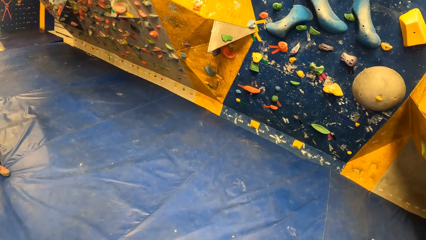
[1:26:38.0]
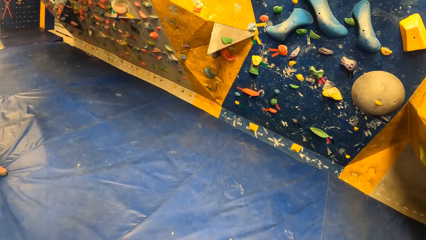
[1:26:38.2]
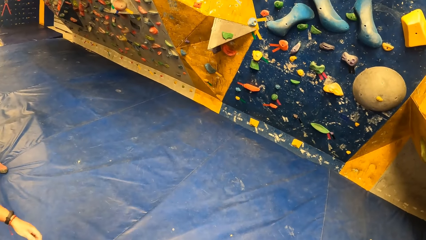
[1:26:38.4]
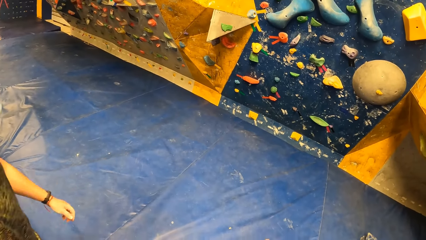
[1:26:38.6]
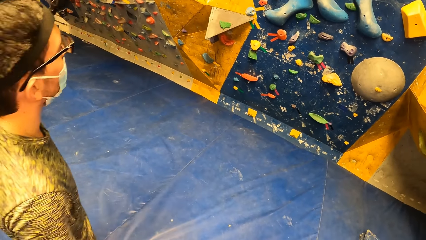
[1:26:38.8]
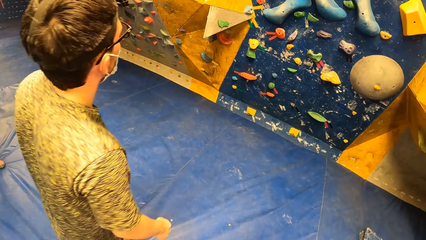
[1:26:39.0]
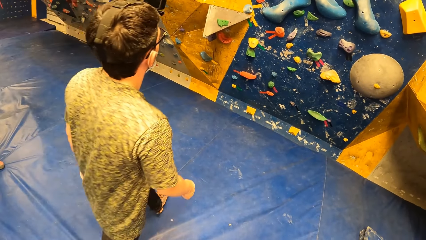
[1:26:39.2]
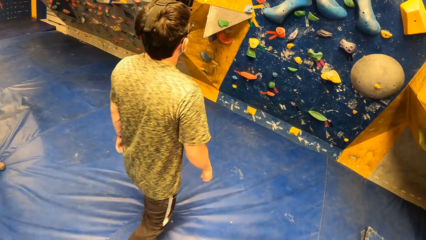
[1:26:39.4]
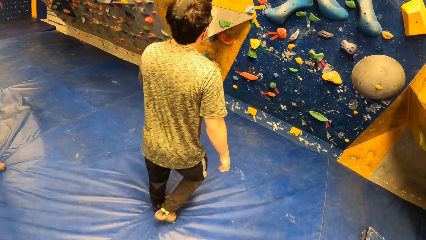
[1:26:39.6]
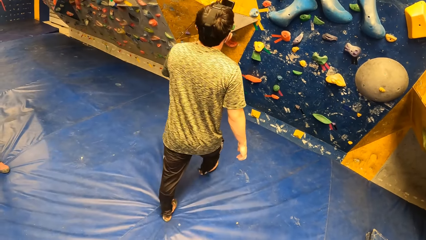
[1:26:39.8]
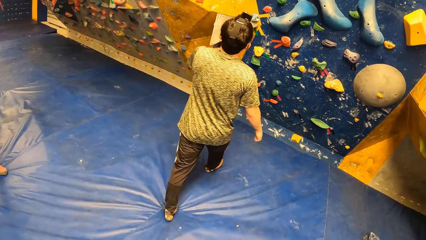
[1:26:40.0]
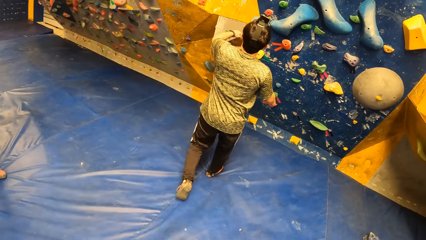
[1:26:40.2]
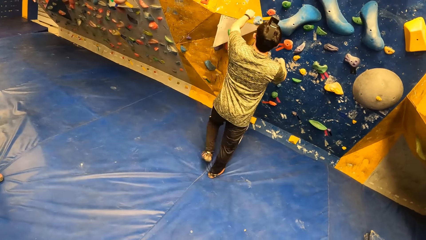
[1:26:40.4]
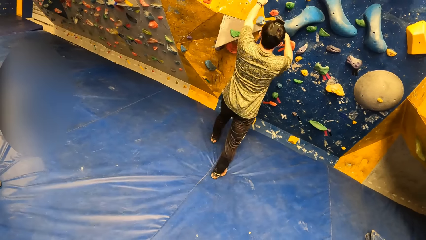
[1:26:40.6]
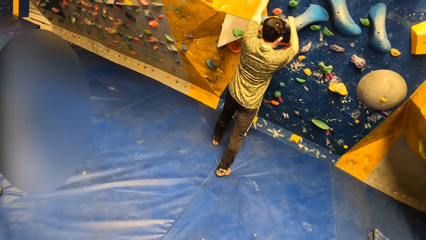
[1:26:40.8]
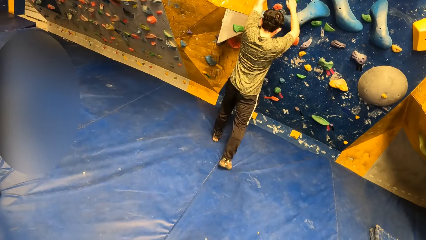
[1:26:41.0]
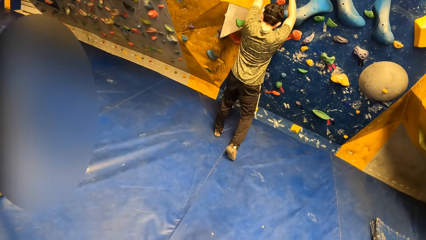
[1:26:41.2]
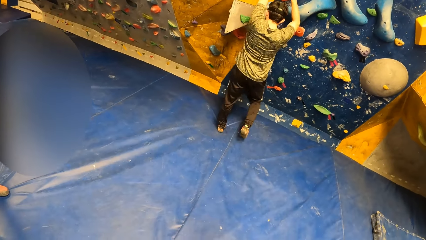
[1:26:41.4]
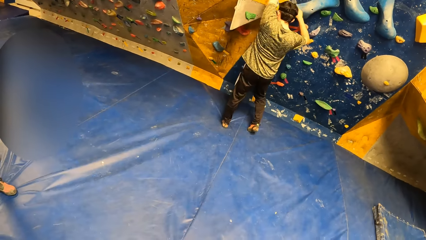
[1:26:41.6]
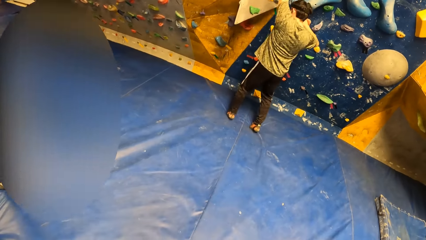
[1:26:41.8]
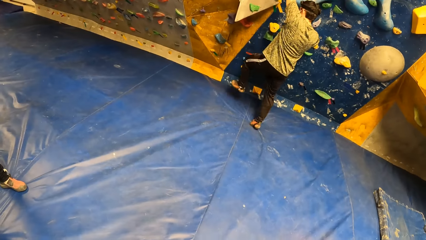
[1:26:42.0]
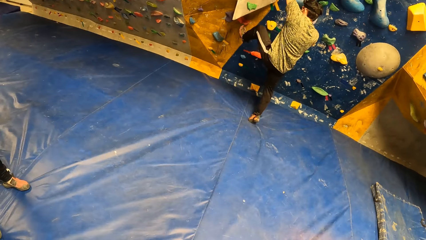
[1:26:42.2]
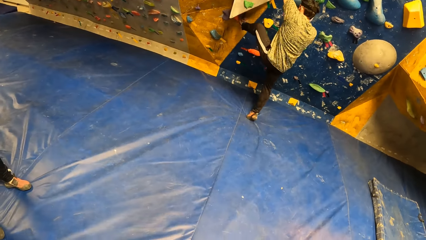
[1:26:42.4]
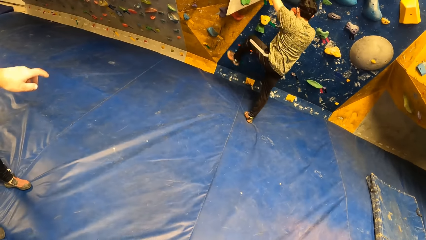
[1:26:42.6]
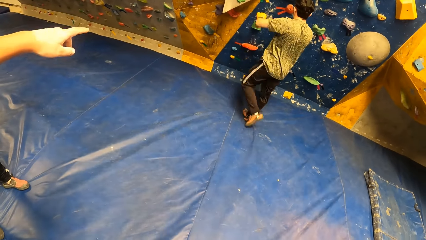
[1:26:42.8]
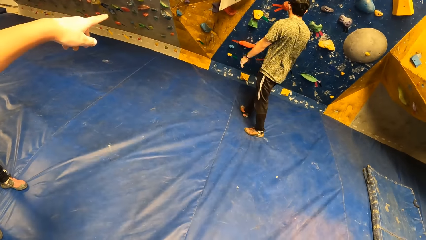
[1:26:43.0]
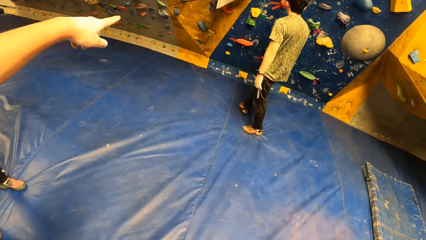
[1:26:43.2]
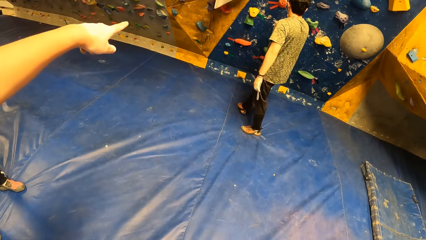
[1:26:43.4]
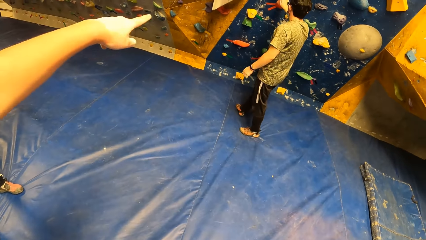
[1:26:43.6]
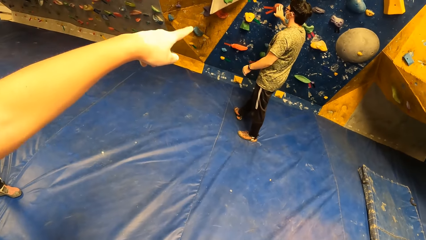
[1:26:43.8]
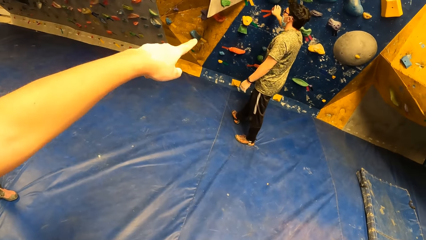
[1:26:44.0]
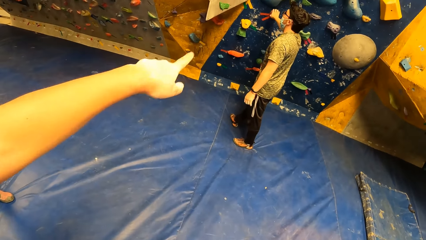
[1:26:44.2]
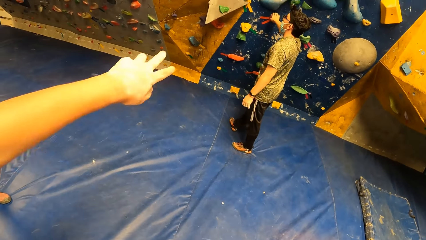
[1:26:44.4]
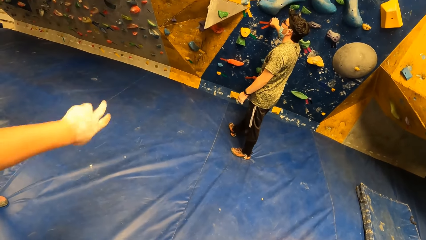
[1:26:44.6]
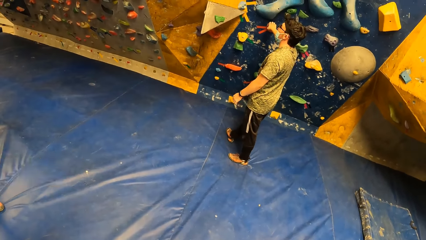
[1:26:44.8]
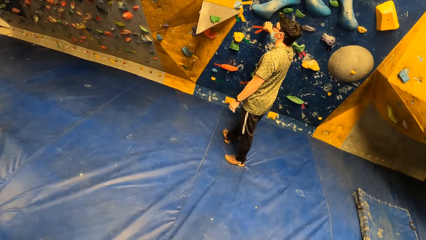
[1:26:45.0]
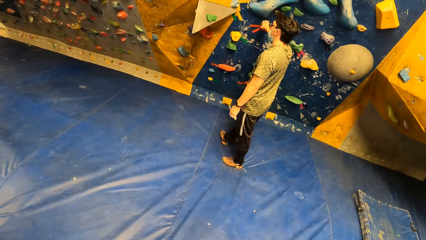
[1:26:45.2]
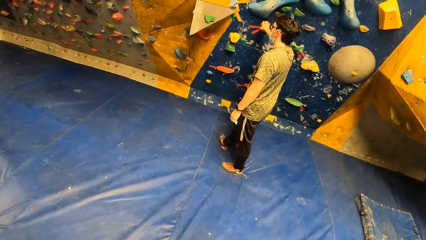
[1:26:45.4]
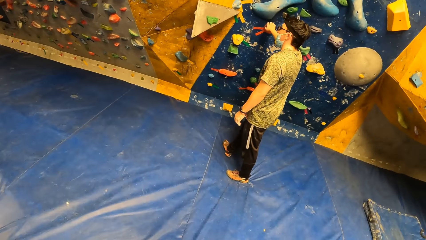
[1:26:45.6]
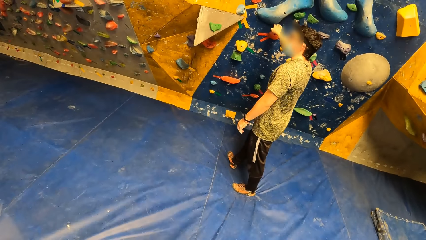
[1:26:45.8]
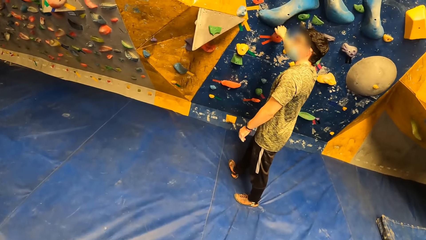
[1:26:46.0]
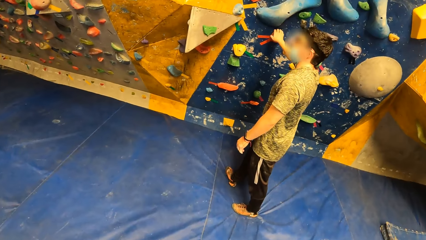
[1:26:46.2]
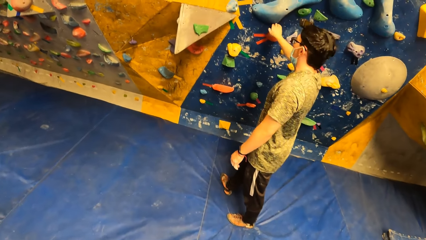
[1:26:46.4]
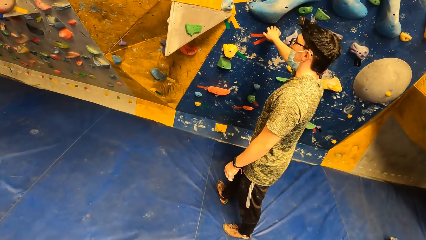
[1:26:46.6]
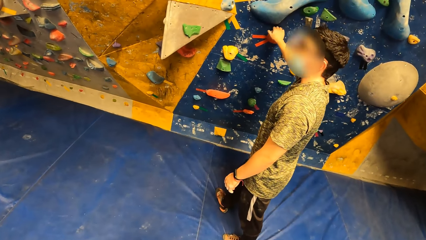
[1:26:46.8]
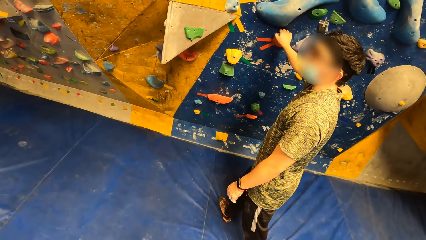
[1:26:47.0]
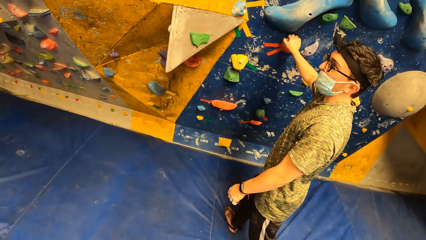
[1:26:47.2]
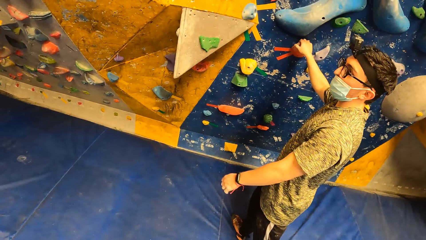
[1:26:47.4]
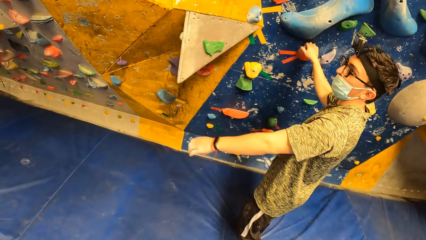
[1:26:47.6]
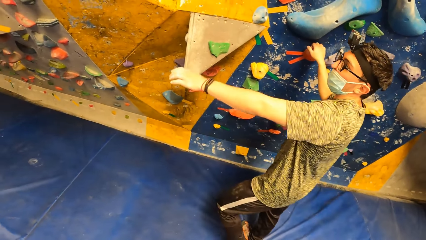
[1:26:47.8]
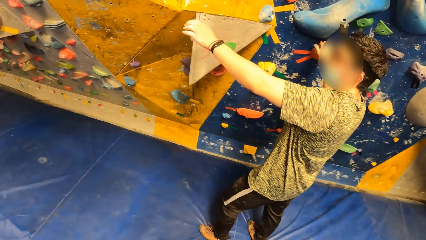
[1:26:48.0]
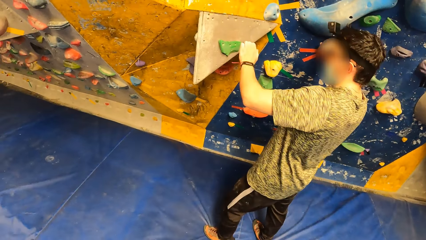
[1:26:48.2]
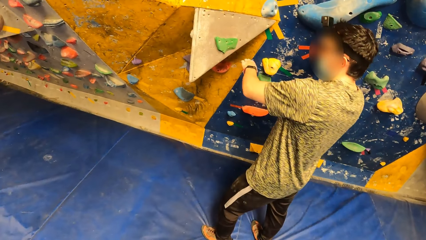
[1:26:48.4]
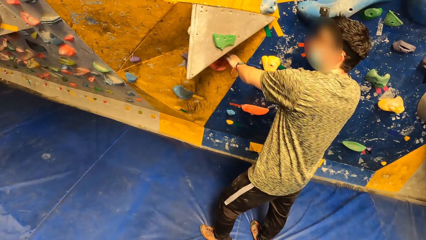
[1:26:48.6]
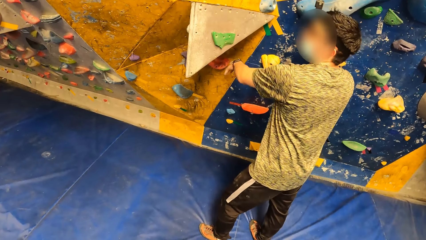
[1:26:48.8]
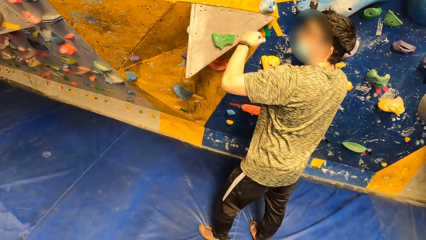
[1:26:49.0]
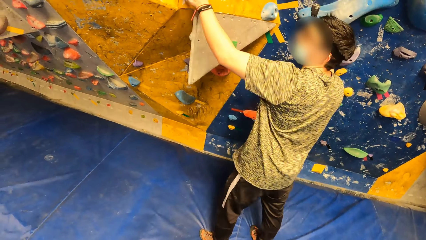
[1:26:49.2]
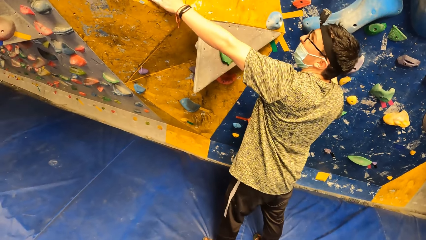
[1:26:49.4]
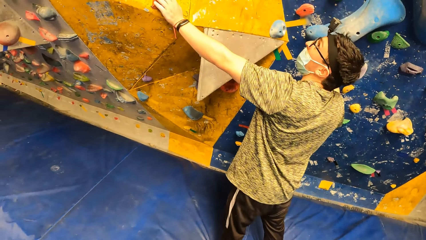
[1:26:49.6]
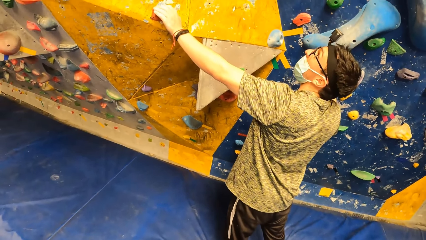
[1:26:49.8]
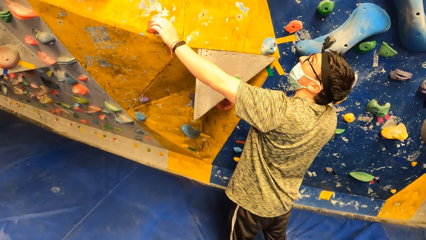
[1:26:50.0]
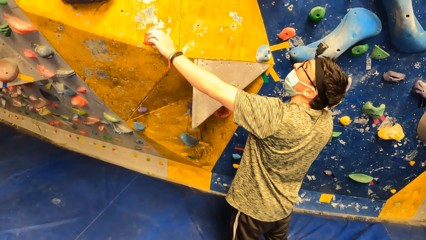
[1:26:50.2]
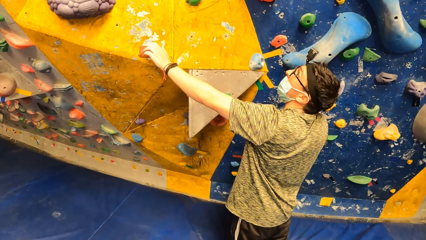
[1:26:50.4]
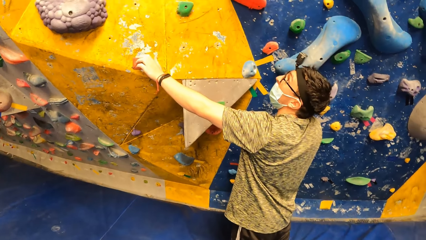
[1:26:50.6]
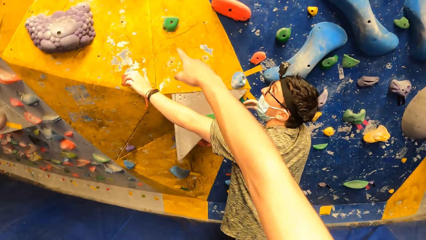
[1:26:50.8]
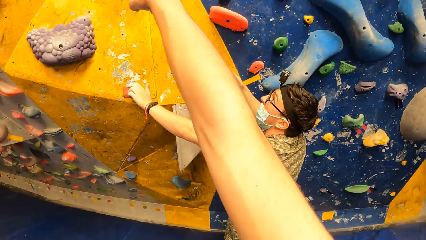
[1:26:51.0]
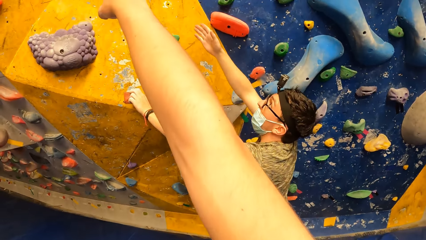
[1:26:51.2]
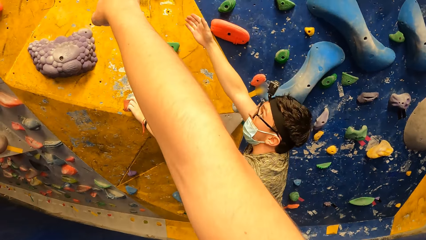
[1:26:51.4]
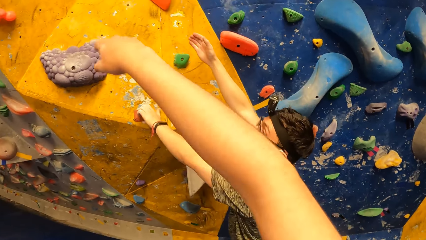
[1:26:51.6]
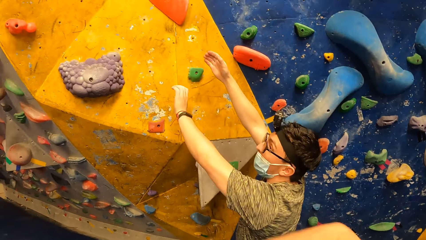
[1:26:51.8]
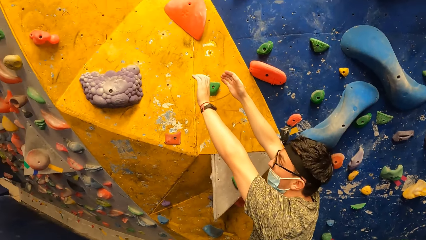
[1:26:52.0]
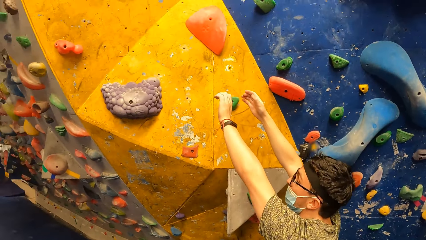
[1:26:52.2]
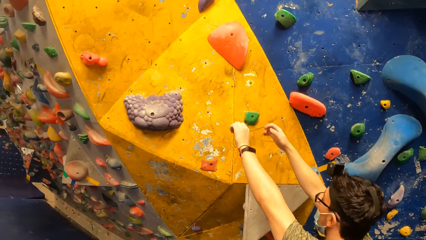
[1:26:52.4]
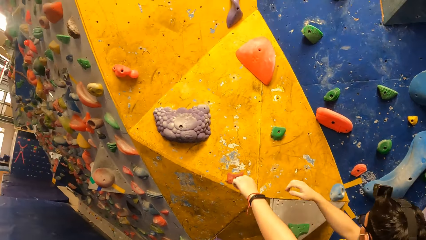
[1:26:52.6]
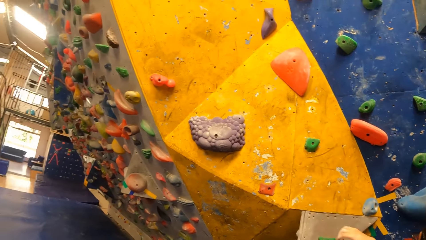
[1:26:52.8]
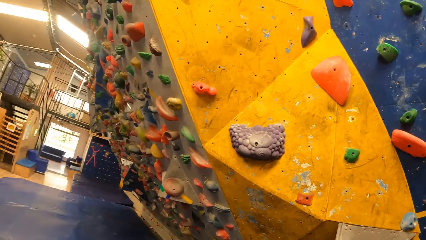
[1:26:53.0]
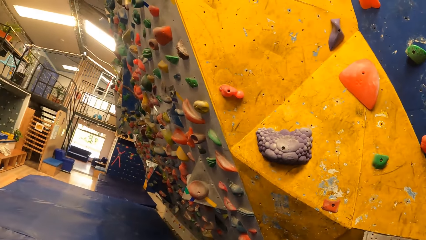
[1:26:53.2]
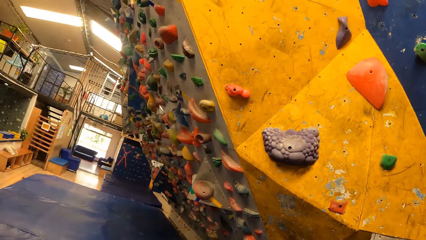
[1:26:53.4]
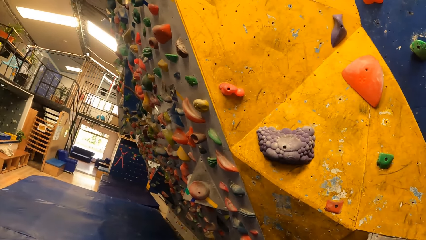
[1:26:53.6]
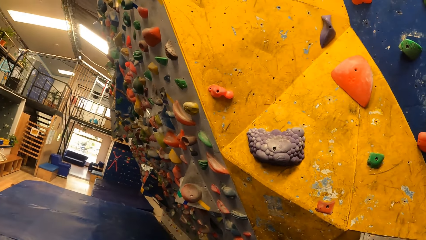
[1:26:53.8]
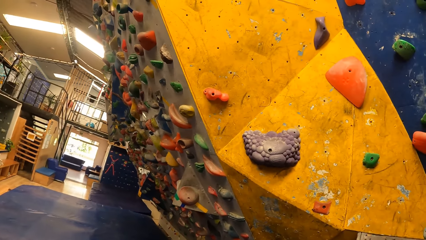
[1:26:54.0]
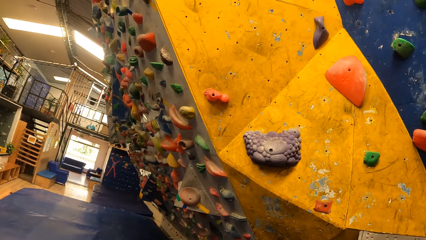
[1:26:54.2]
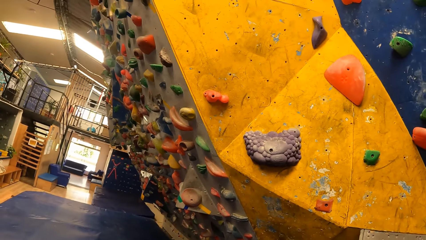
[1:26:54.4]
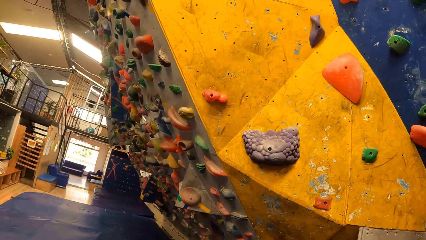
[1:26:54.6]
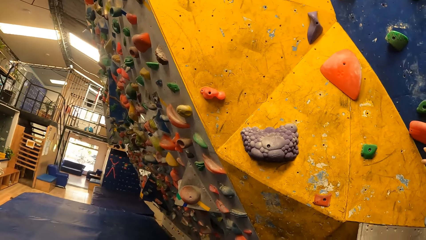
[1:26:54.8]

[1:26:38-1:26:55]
A man climbs the boulder wall. The man raises both hands to the climbing holds on the bouldering wall. The man places his left leg on a climbing hold on the bouldering wall and removes his left leg from the climbing hold on the bouldering wall. The camera wearer climbs the boulder wall. He lowers his left hand. The man touches a climbing hold on the bouldering wall with his left hand. The man does it again. The camera wearer points to the bouldering wall in the gym with his right hand.
